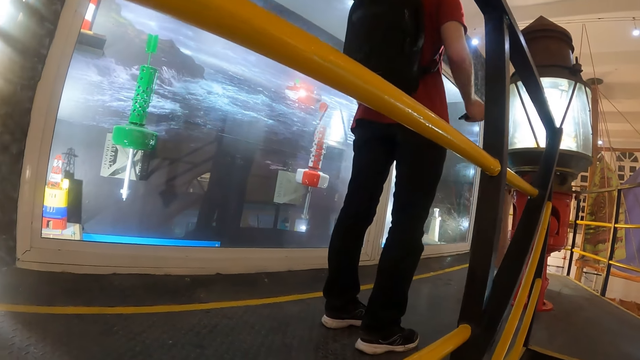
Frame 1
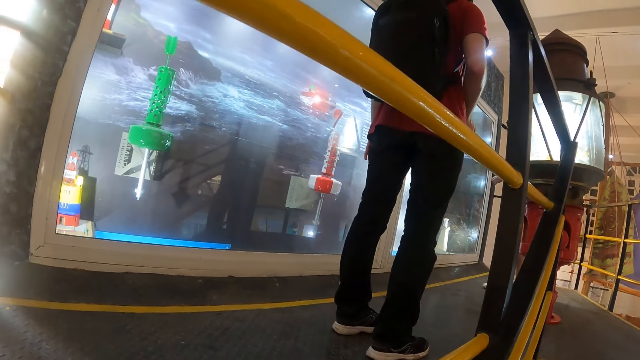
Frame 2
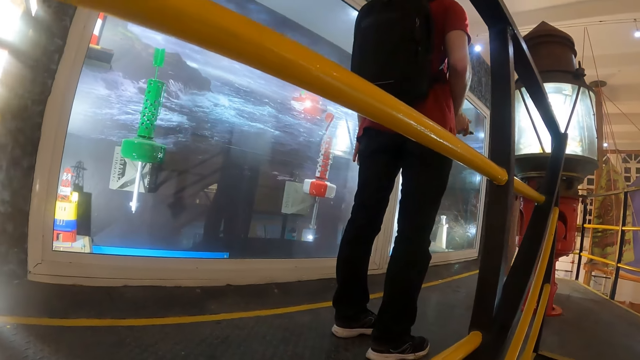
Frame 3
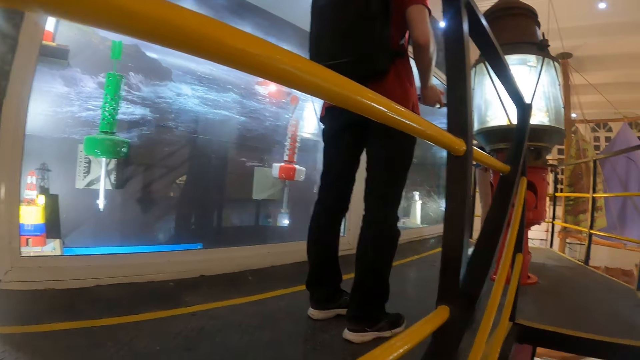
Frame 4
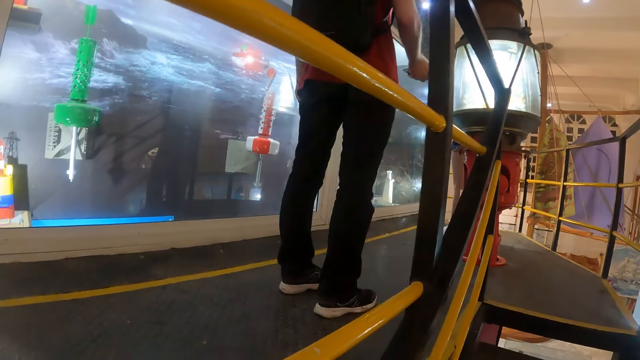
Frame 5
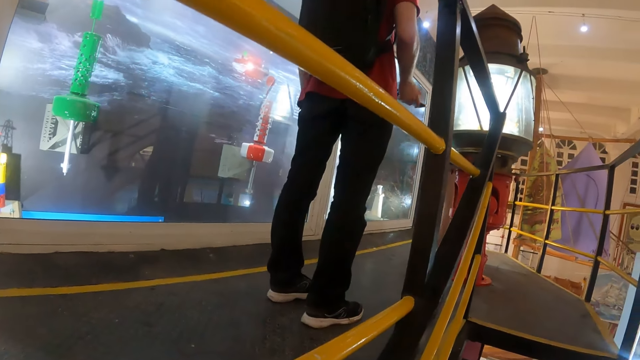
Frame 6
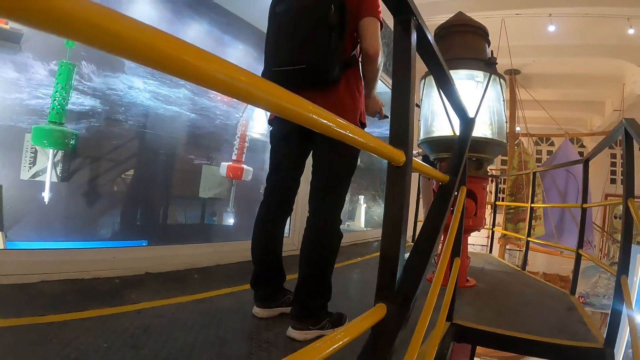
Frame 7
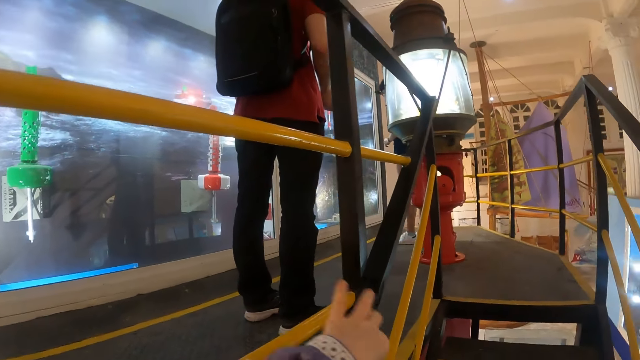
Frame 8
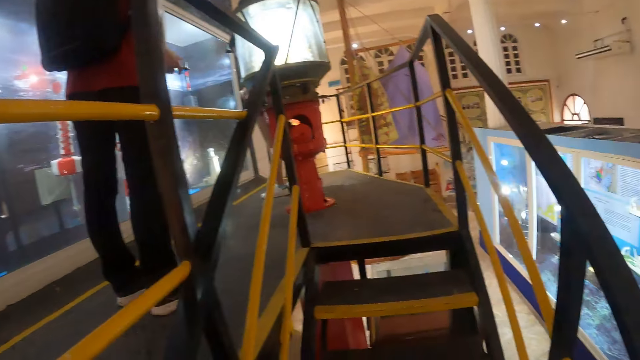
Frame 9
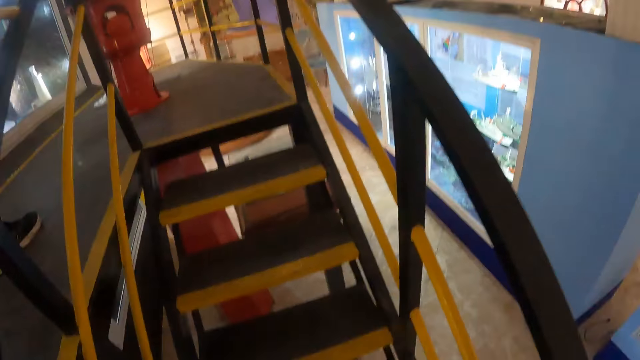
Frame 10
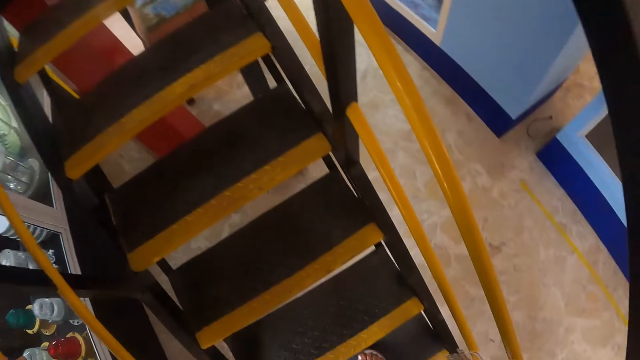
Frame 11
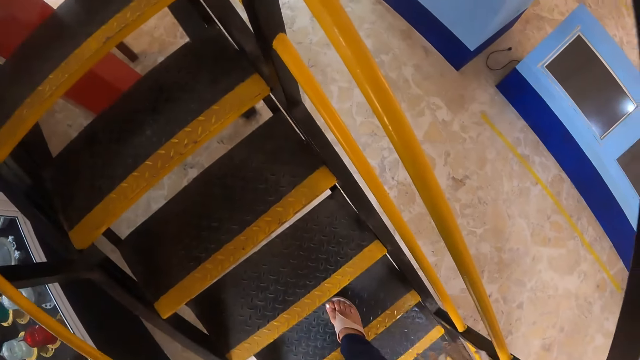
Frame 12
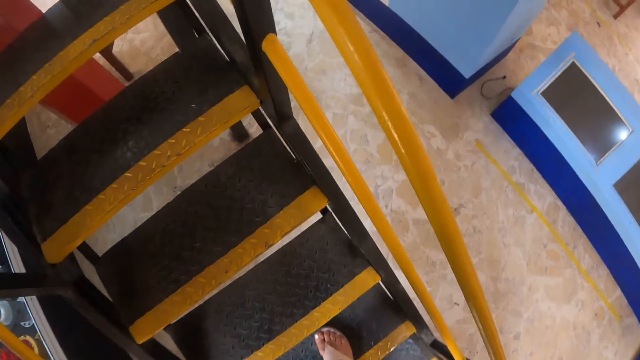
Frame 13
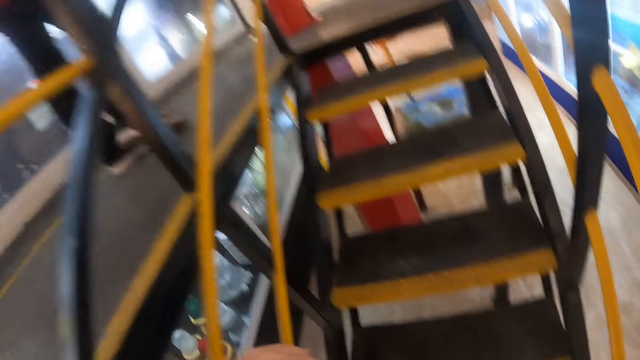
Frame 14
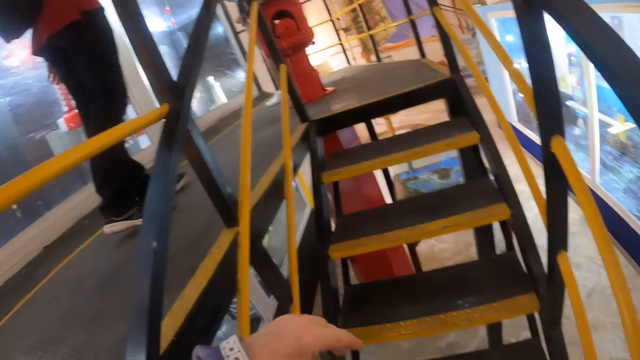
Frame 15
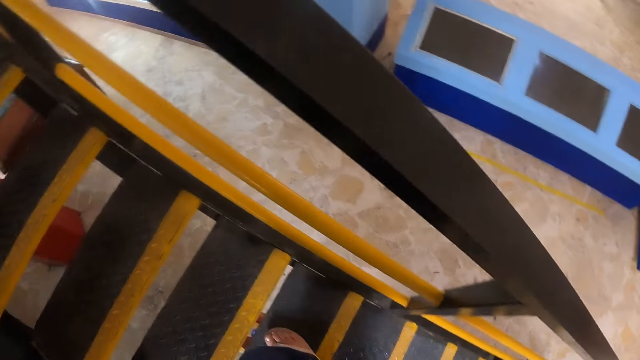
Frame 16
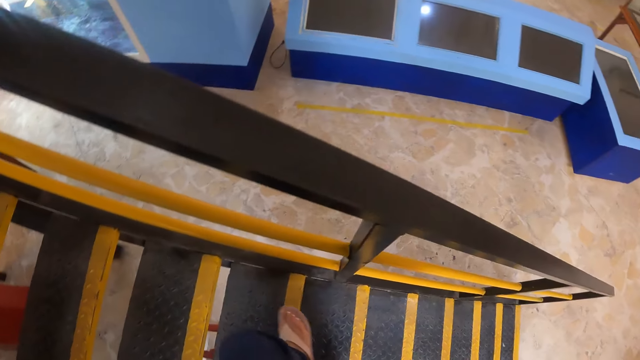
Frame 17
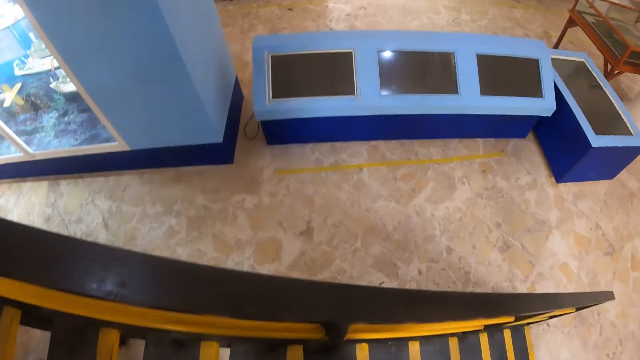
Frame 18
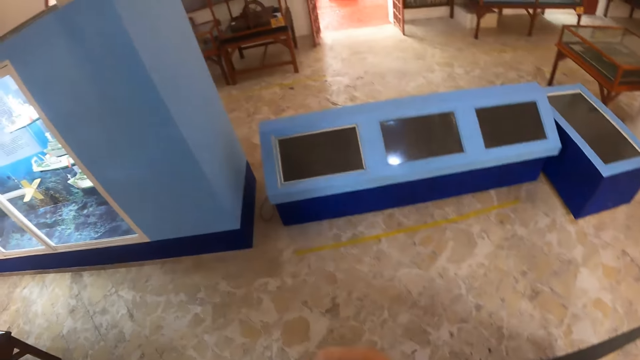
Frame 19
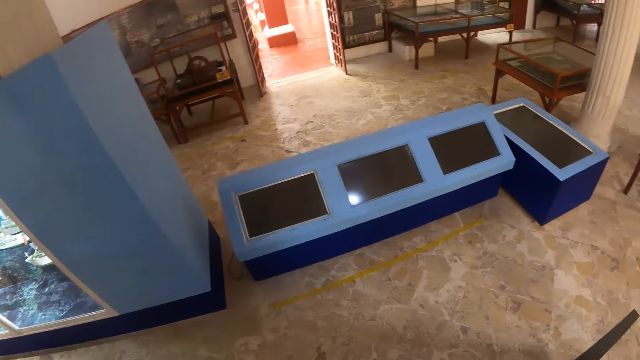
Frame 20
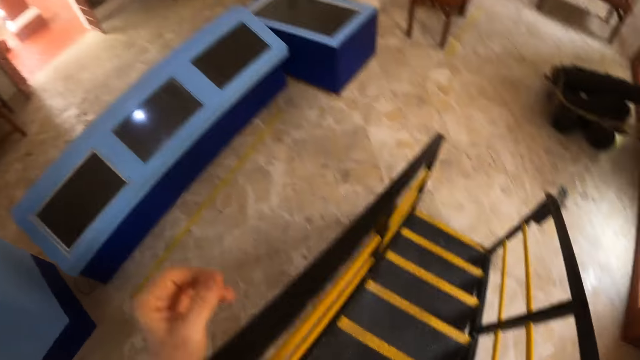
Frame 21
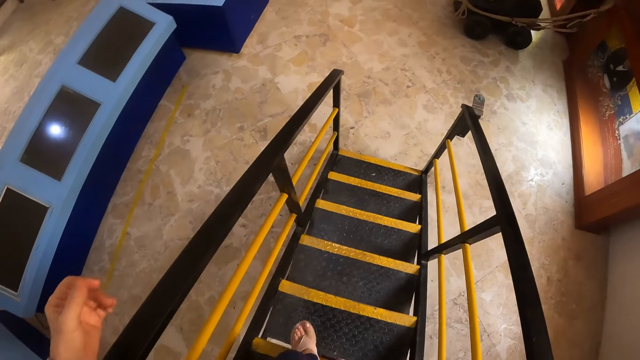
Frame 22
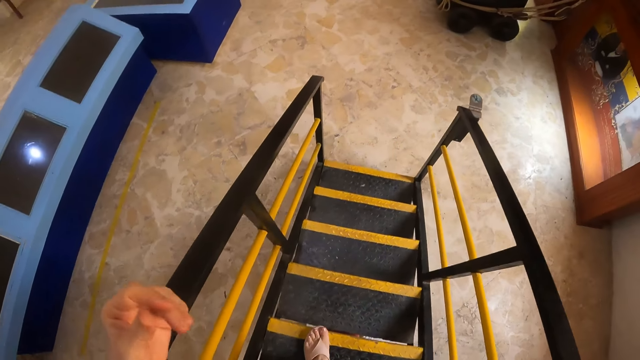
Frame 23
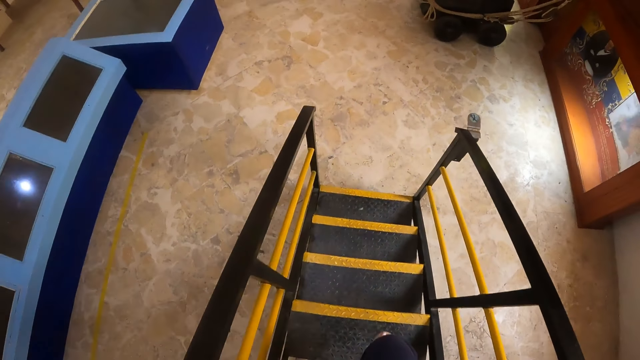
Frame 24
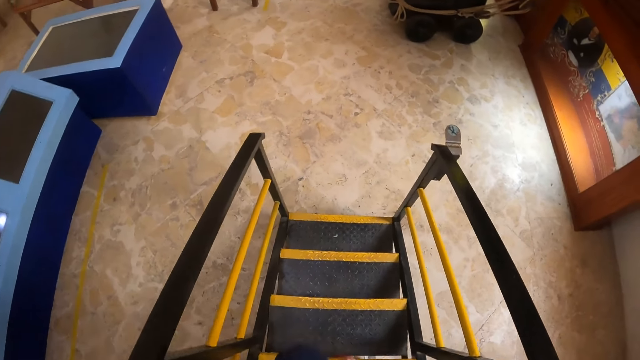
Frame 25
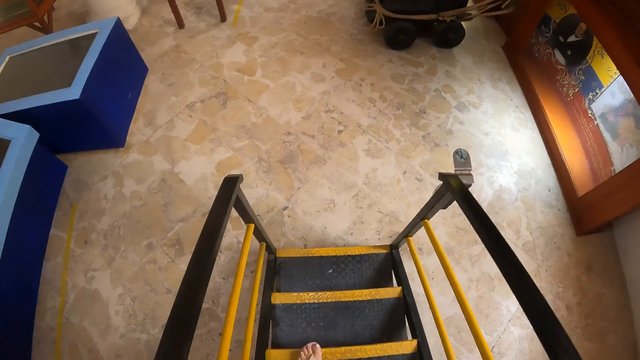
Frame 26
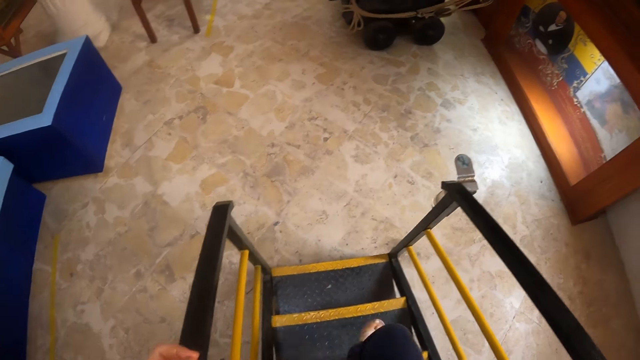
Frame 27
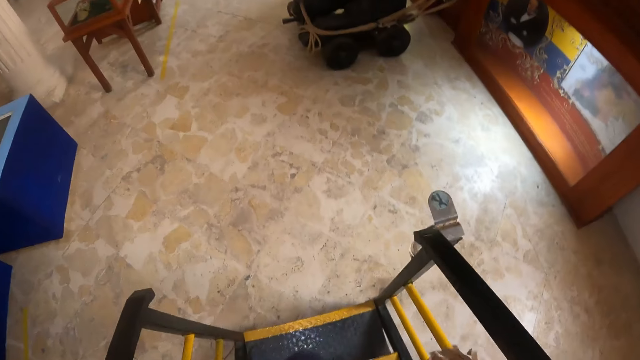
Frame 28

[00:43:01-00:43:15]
A person turns around. The camera wearer lifts a hand. They walk down stairs. They turn round. They climb down the stairs.

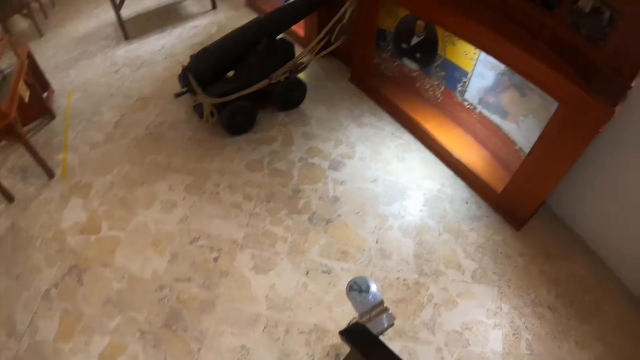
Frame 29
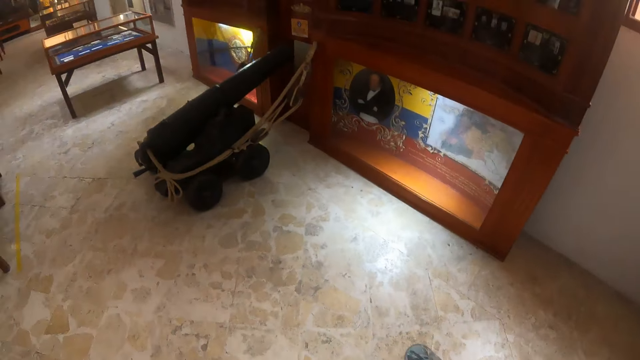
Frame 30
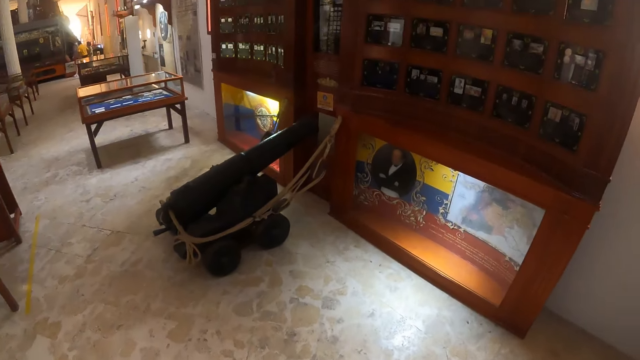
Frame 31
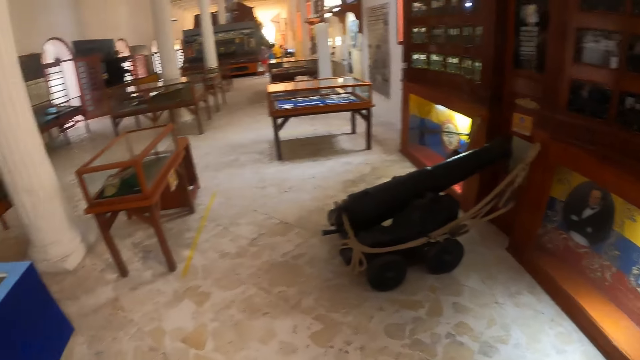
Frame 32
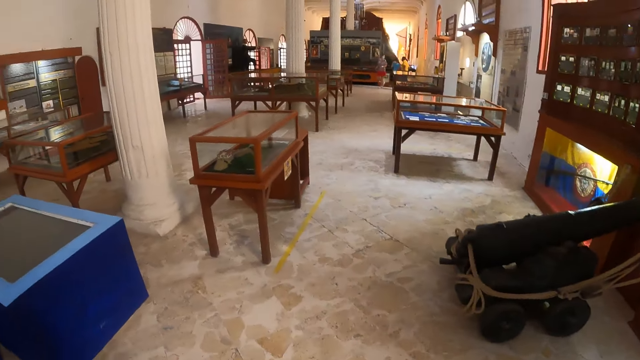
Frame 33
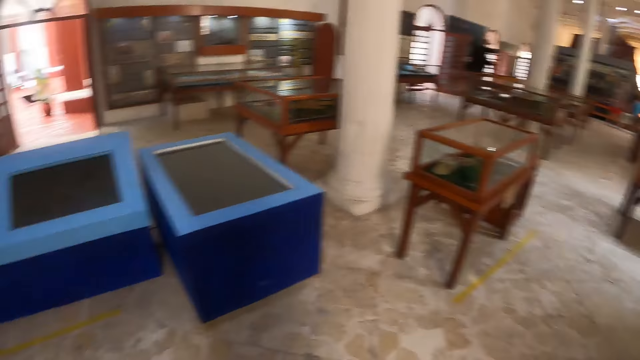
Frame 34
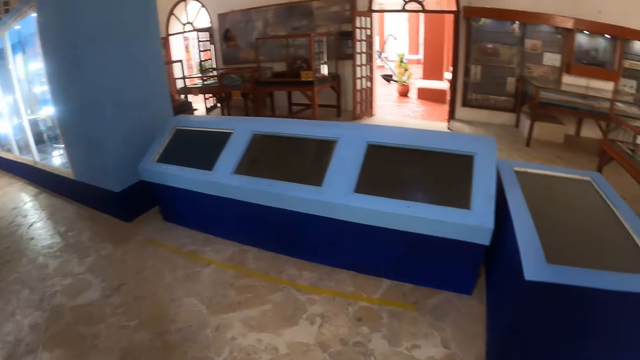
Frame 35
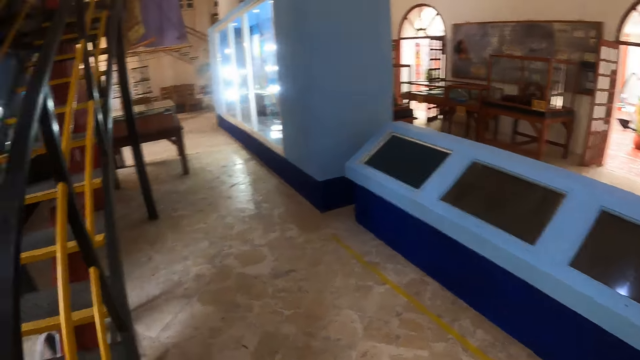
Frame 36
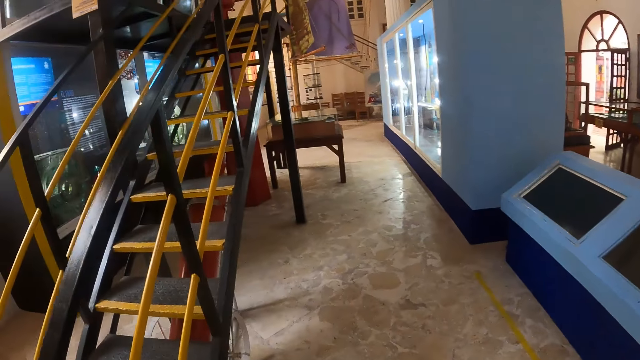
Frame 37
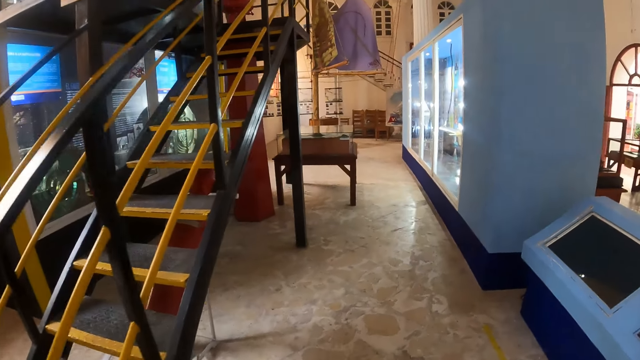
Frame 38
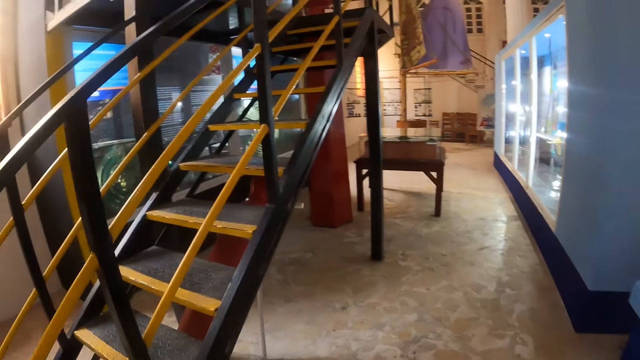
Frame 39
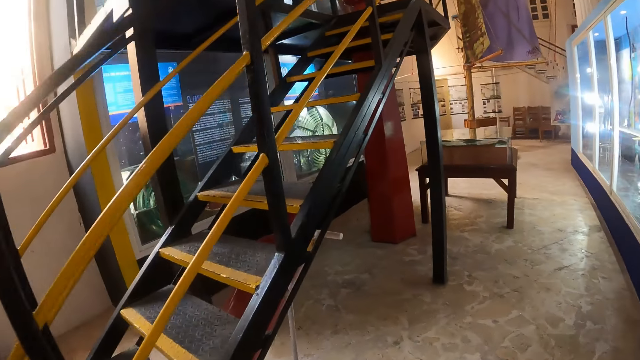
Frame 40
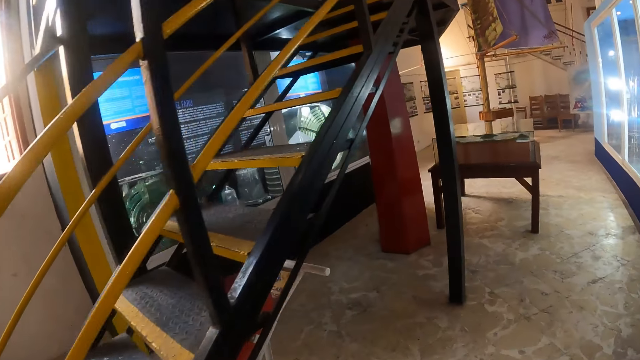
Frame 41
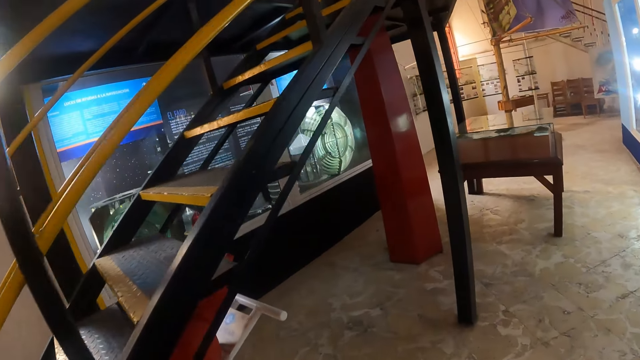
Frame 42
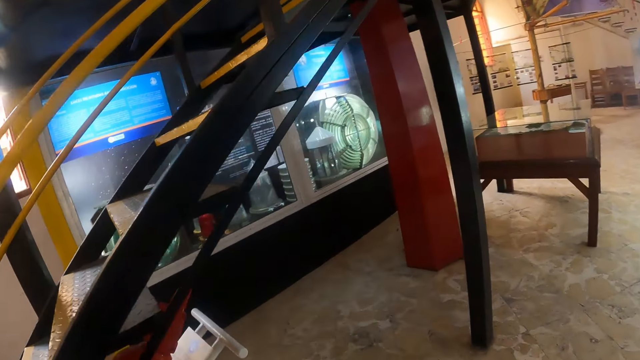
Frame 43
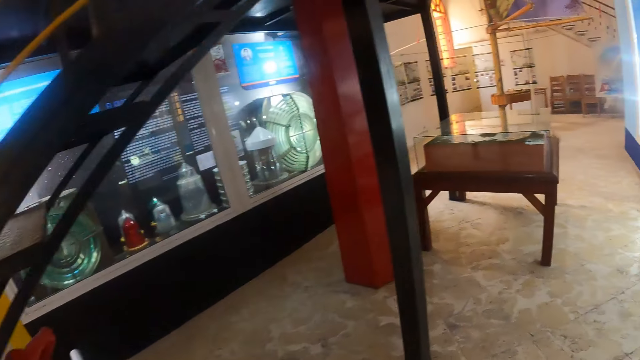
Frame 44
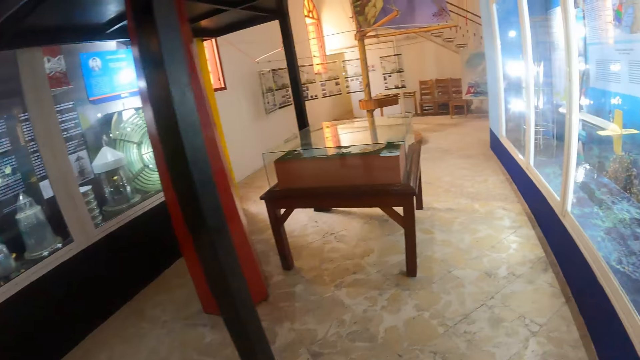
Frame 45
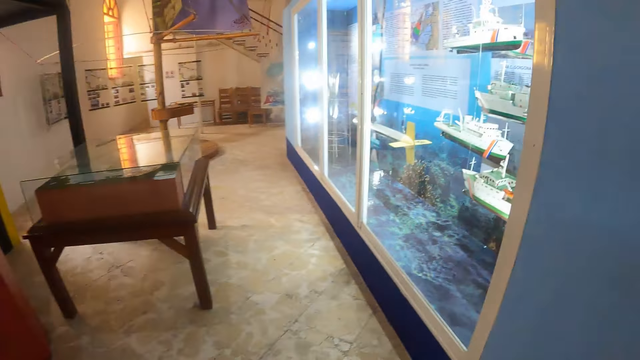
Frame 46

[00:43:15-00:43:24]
The camera wearer looks around. They walk across the museum.
